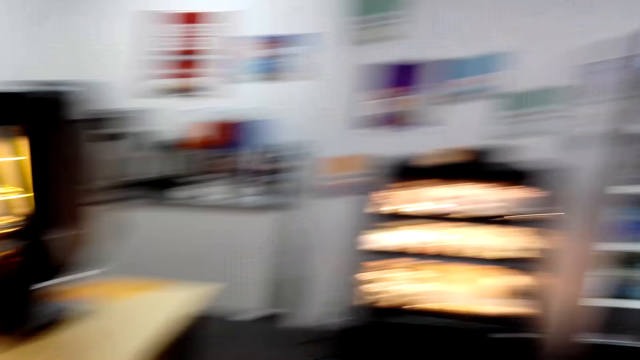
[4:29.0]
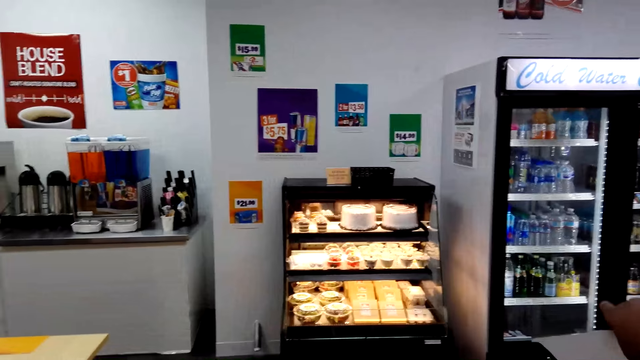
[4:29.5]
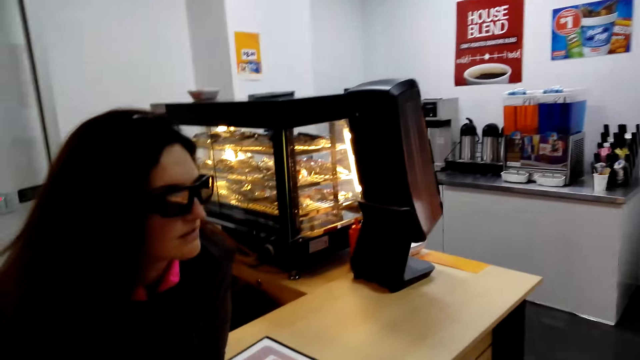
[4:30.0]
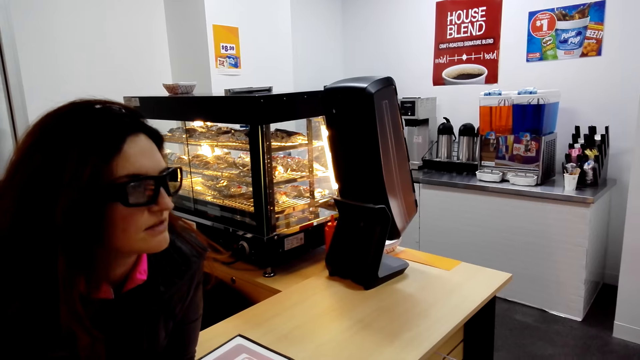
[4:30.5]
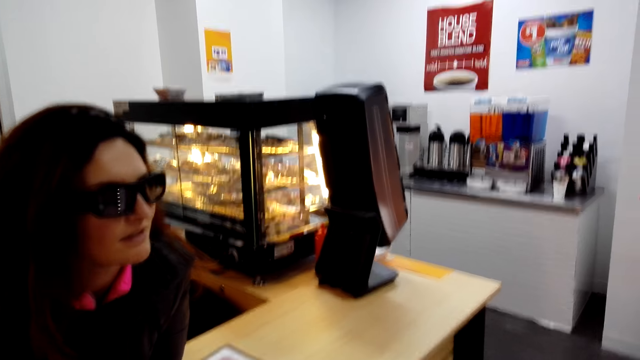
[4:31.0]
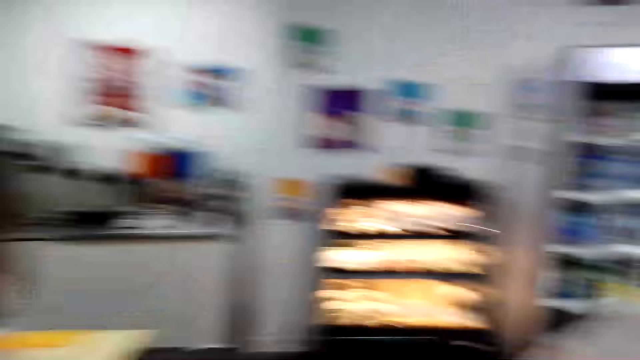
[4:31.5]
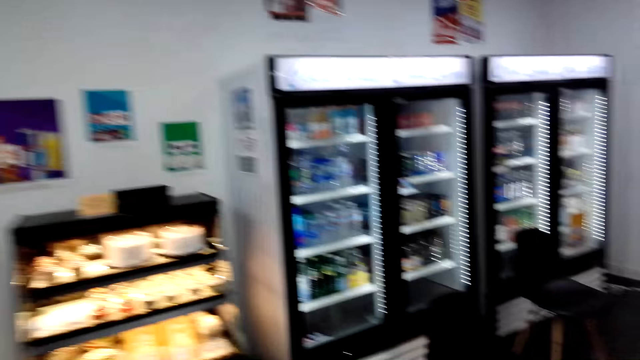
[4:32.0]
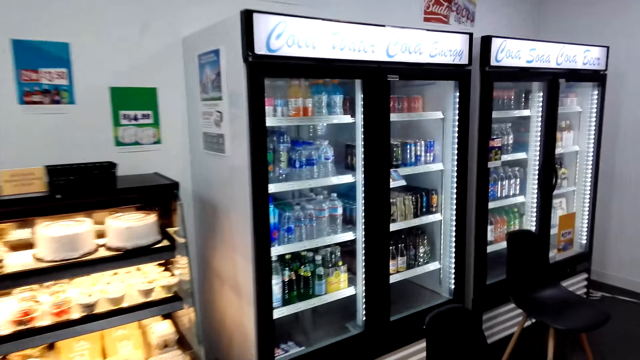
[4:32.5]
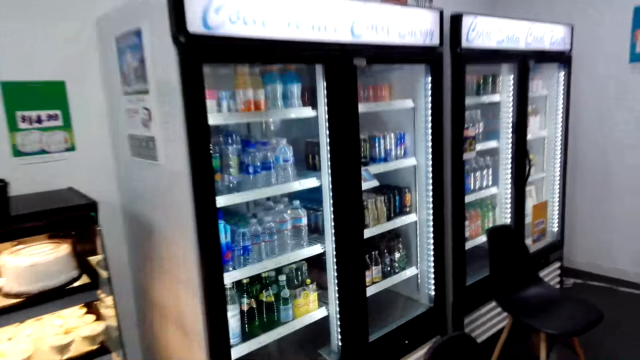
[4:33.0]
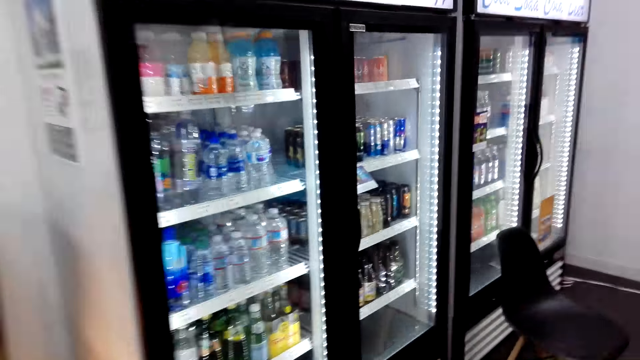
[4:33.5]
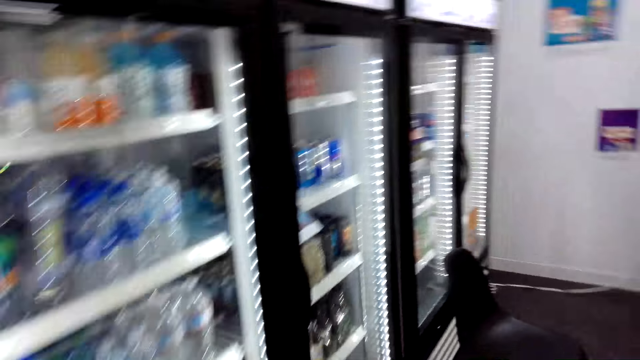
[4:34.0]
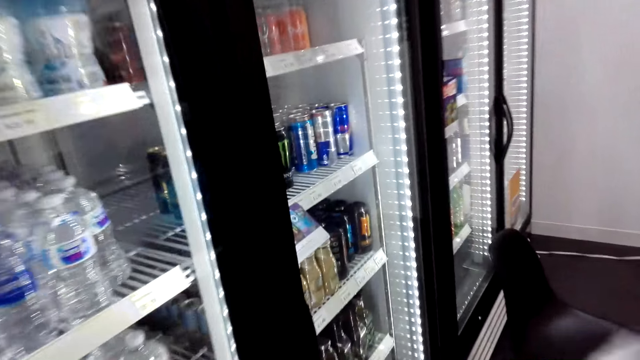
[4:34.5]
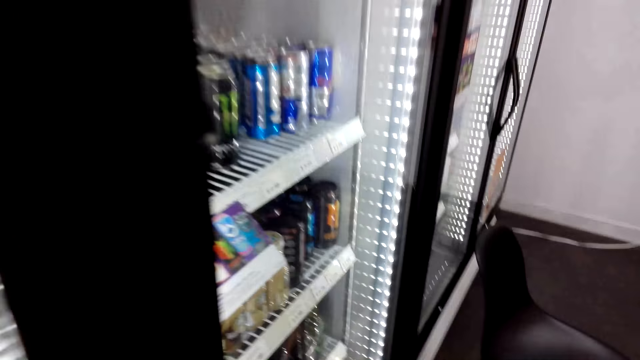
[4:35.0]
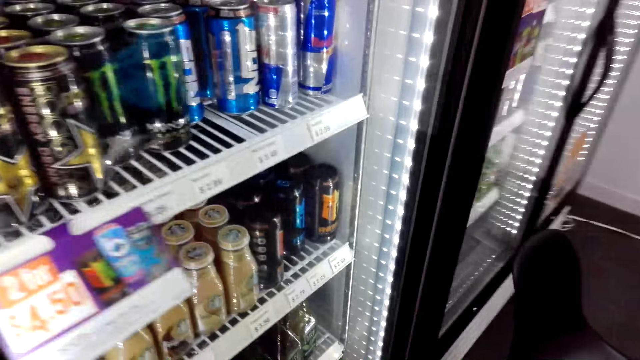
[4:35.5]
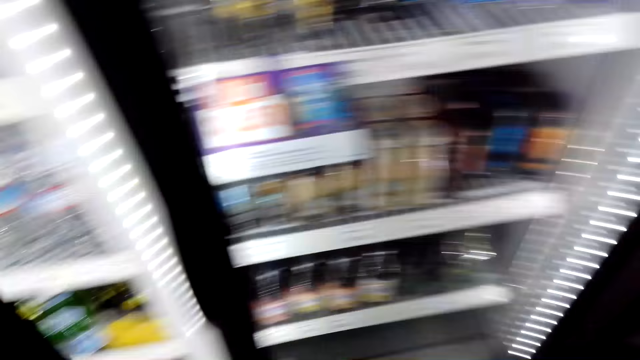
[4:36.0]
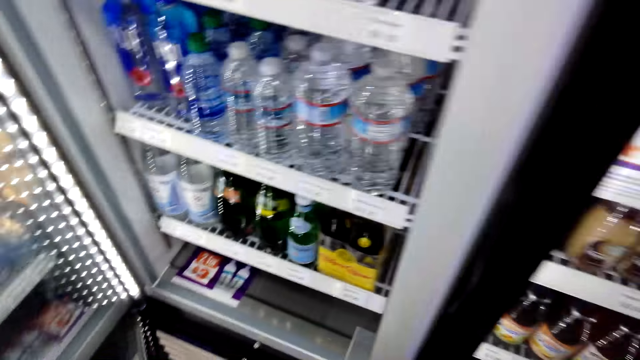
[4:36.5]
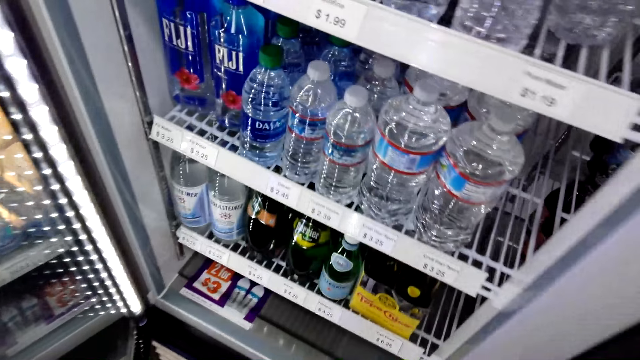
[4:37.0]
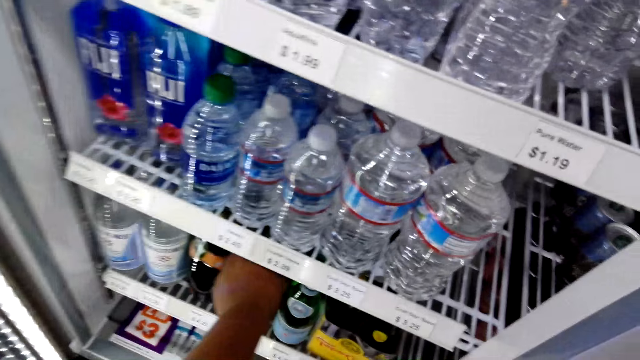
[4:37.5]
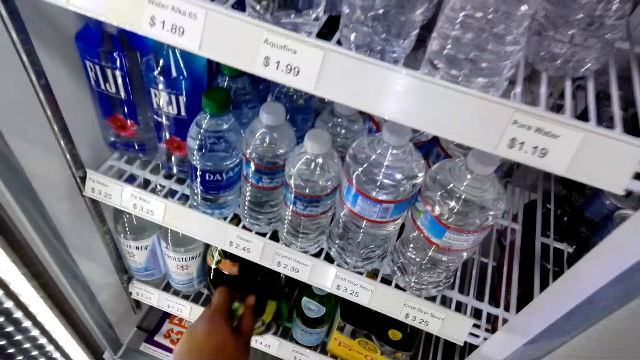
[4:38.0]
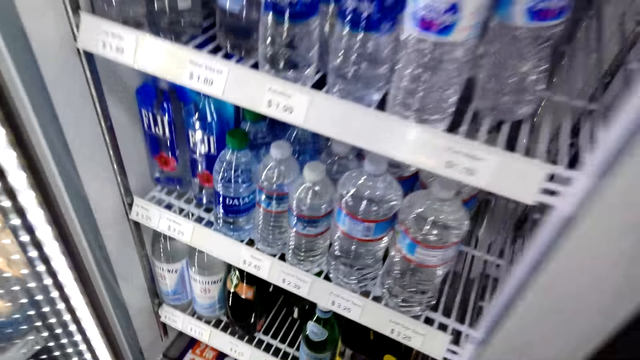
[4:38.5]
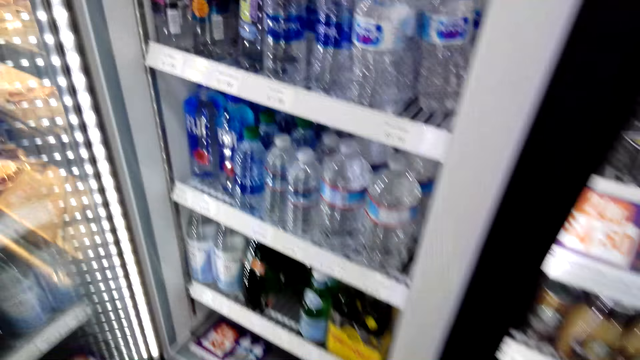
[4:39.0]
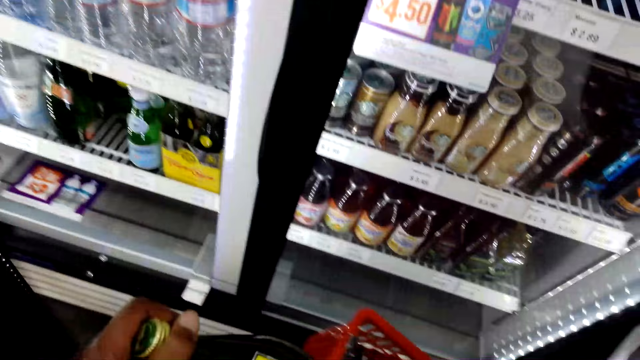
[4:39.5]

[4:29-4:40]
The camera wearer walks towards the fridge. They open the fridge door. They pick up a water bottle in the fridge.

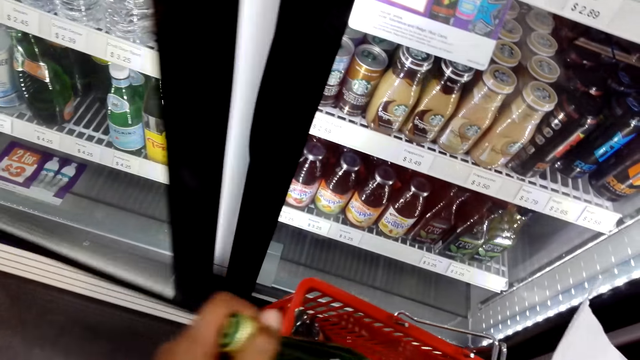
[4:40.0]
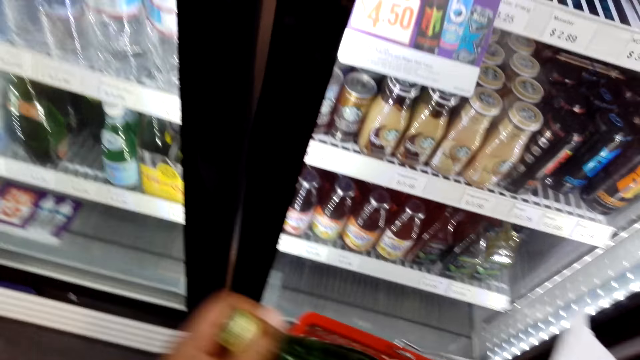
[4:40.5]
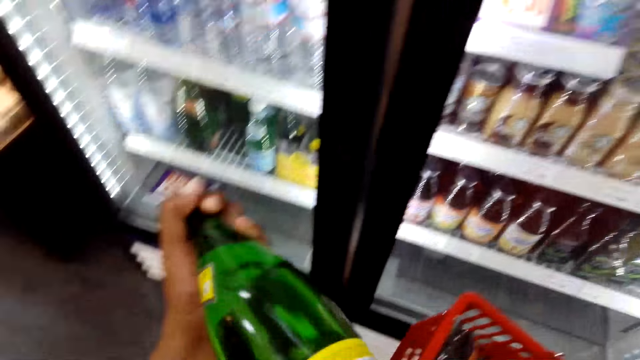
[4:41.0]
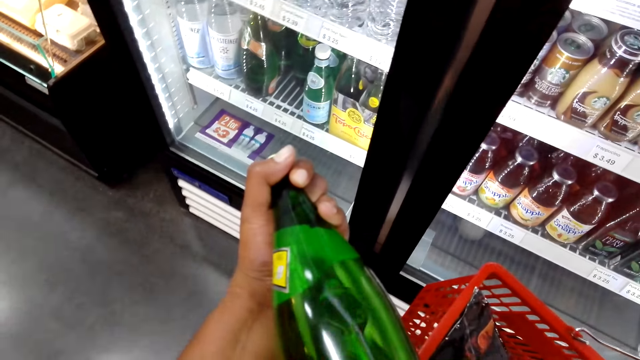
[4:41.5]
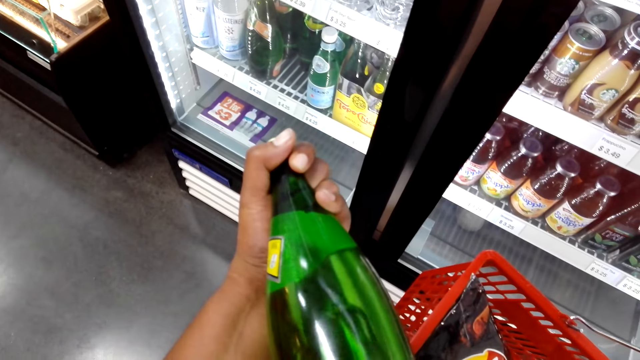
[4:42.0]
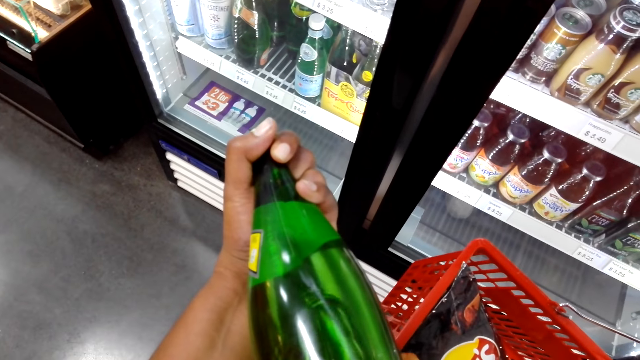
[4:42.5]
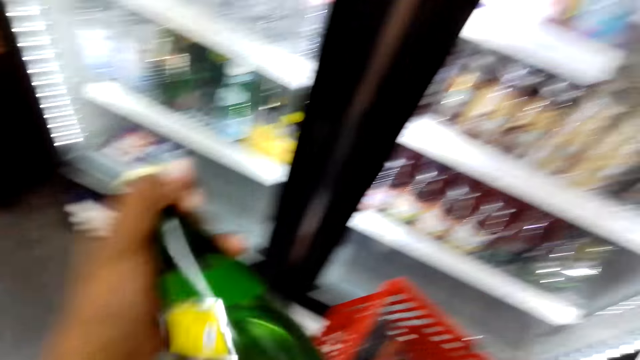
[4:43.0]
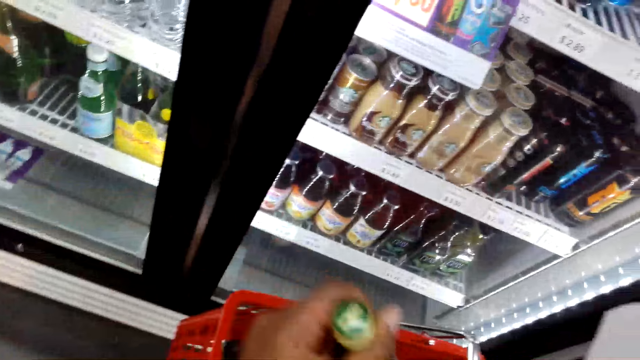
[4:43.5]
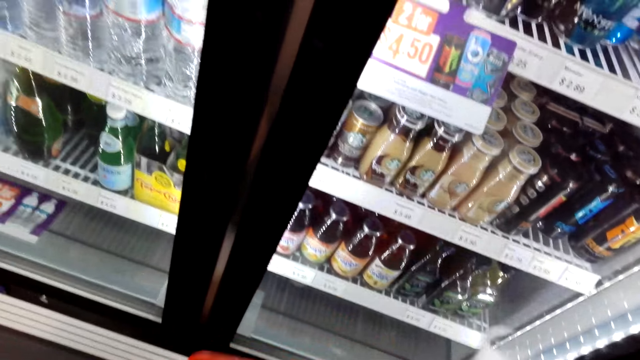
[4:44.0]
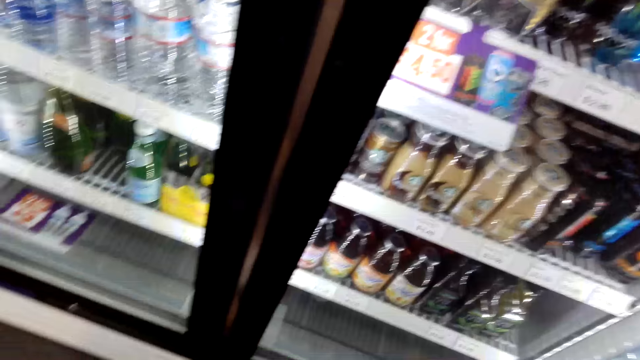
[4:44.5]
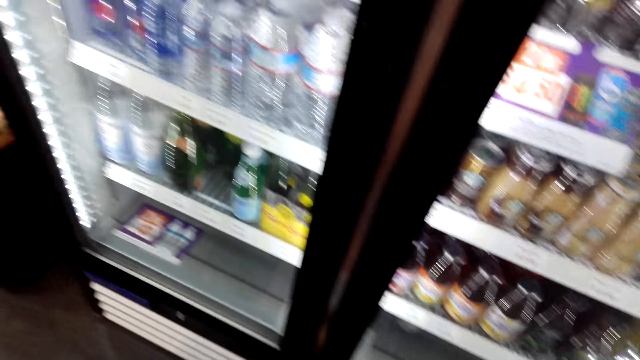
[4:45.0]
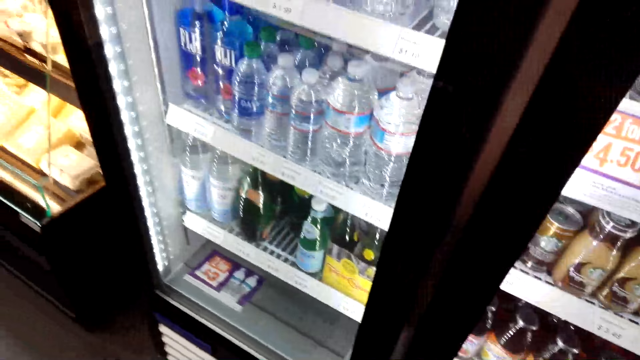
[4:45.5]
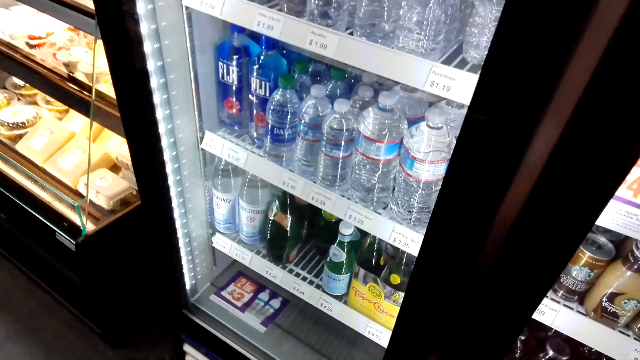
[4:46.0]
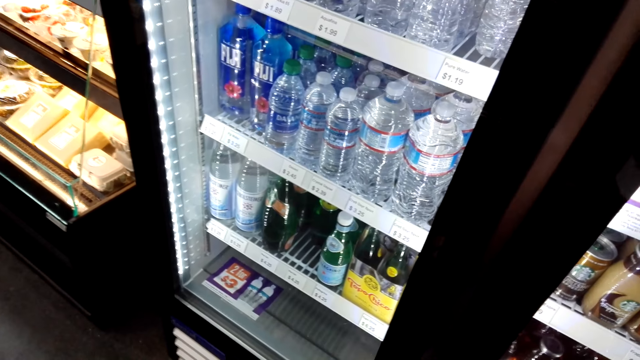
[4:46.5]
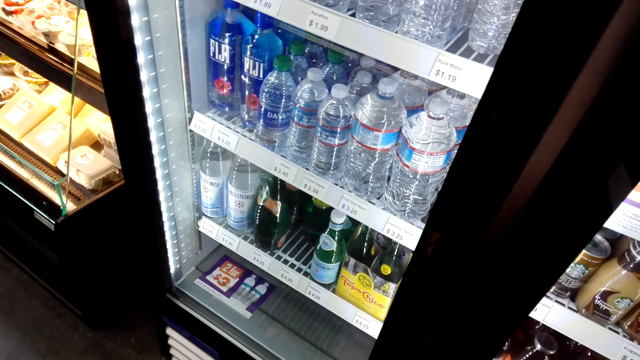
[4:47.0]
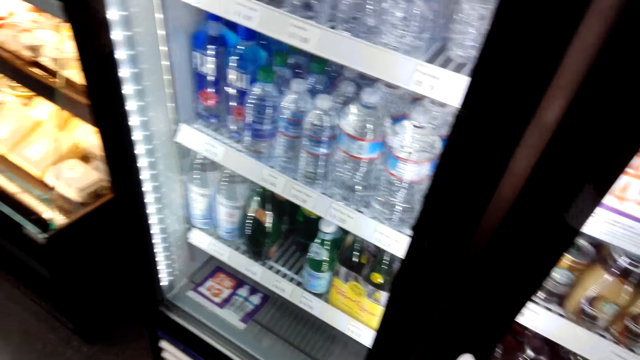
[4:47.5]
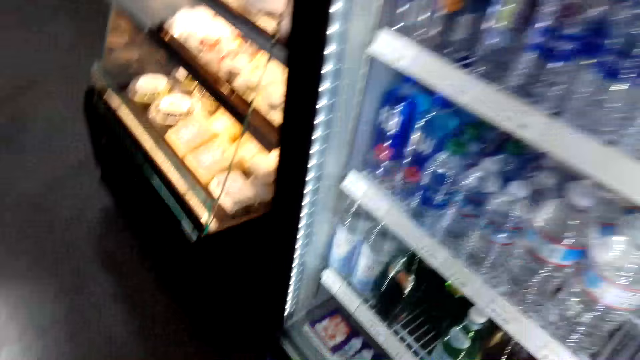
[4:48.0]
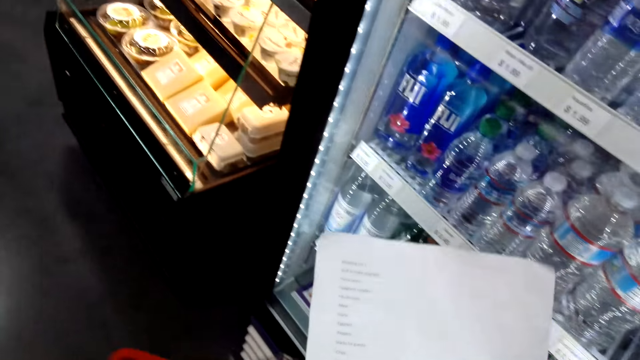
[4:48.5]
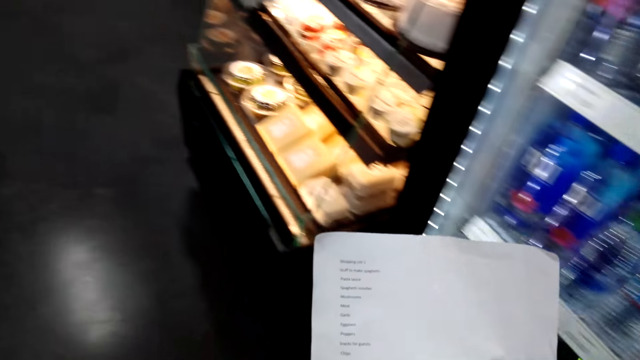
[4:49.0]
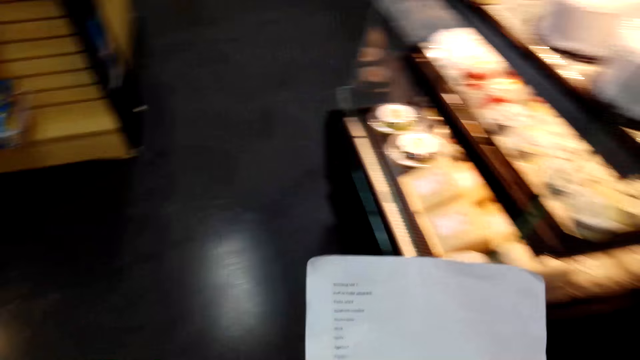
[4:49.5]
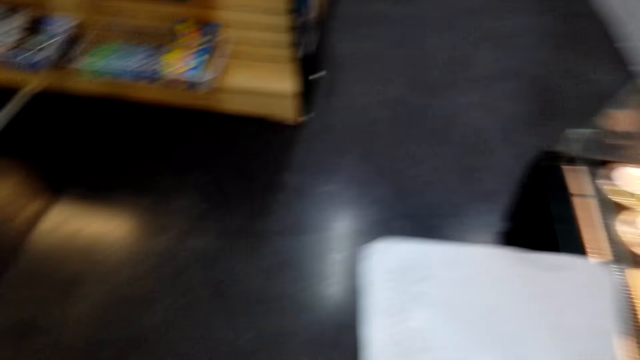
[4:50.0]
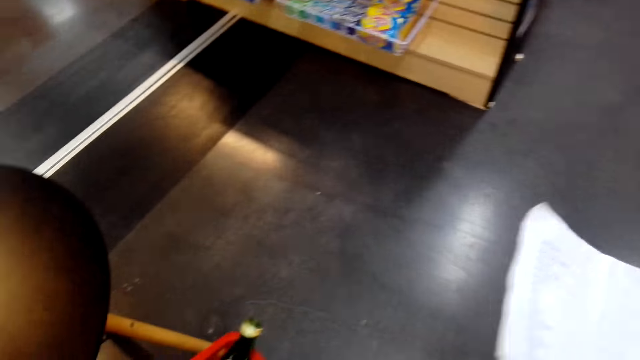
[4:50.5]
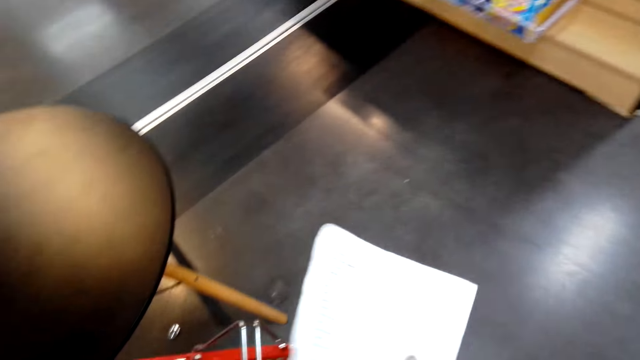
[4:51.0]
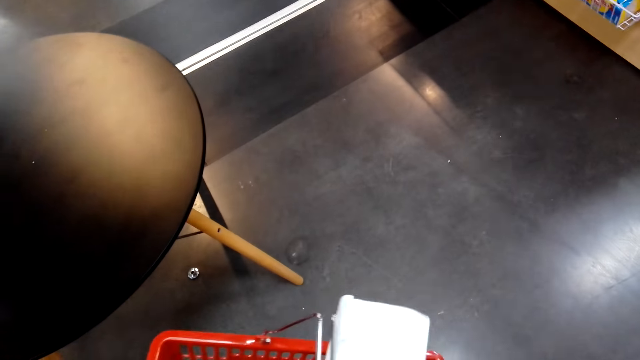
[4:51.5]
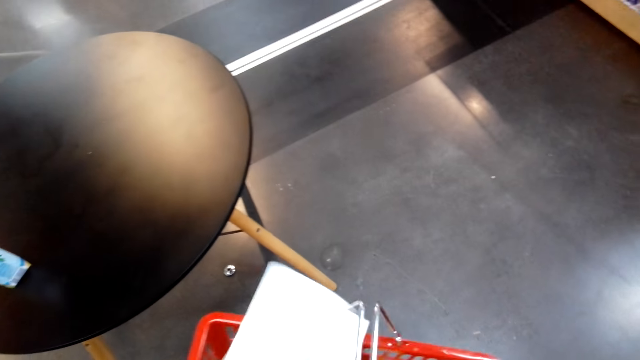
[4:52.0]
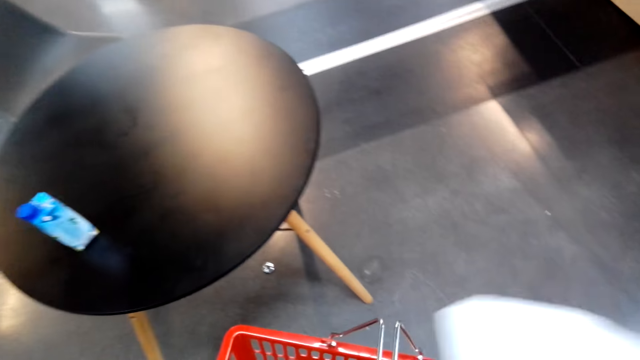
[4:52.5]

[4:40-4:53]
The camera wearer closes the fridge door. They read the water bottle. They put the water bottle in the shopping basket. They walk and read through the shopping list.
